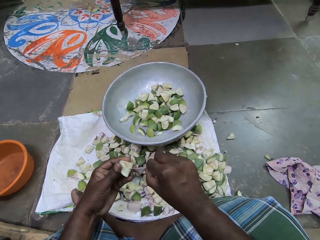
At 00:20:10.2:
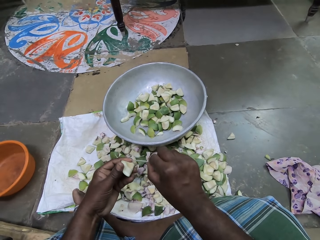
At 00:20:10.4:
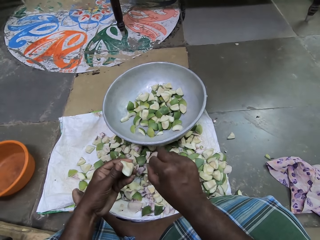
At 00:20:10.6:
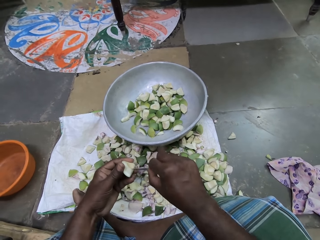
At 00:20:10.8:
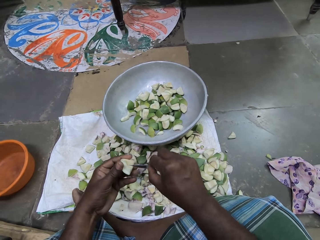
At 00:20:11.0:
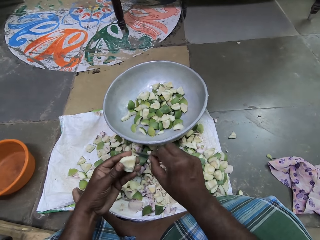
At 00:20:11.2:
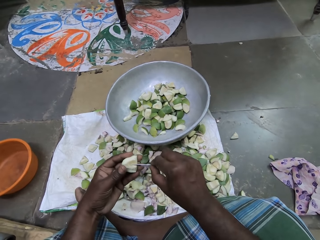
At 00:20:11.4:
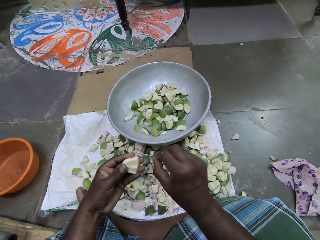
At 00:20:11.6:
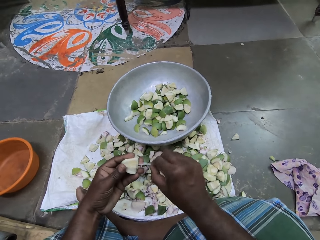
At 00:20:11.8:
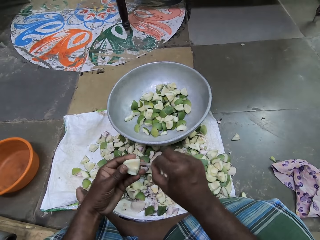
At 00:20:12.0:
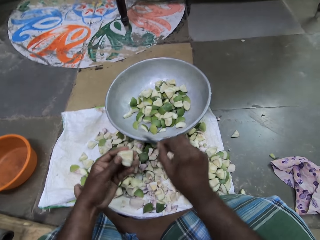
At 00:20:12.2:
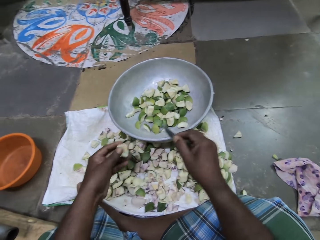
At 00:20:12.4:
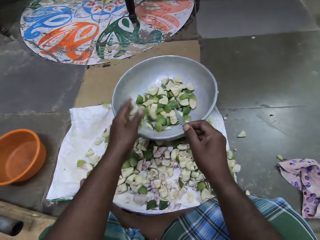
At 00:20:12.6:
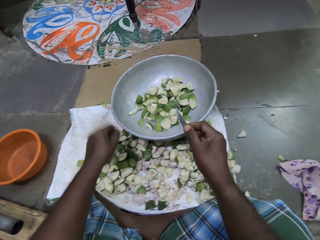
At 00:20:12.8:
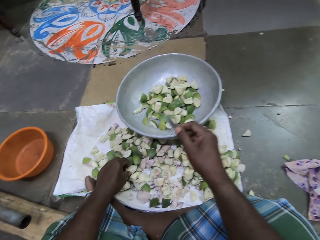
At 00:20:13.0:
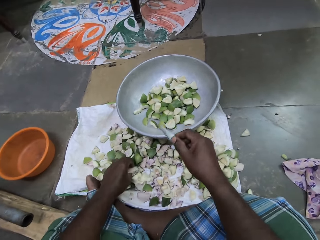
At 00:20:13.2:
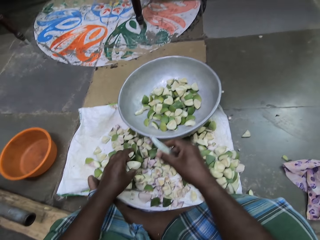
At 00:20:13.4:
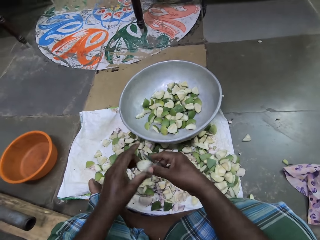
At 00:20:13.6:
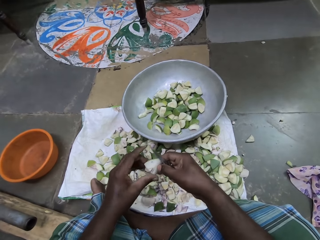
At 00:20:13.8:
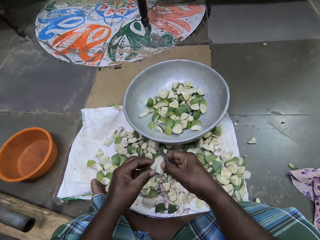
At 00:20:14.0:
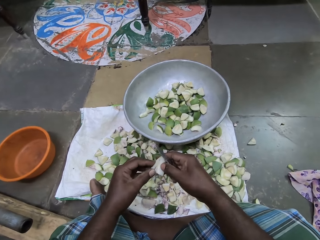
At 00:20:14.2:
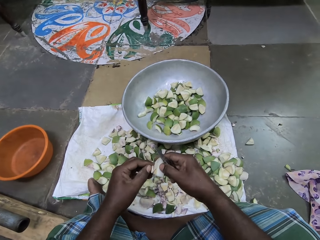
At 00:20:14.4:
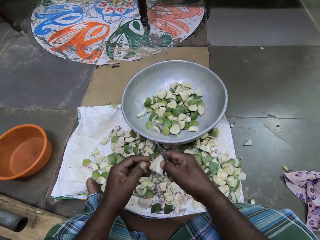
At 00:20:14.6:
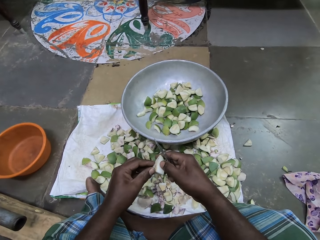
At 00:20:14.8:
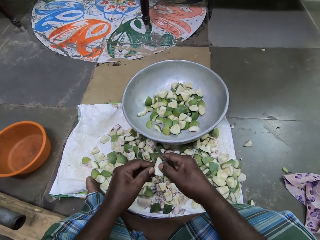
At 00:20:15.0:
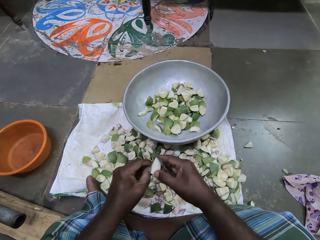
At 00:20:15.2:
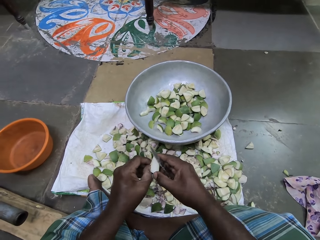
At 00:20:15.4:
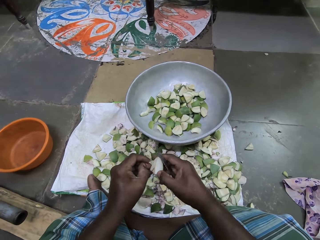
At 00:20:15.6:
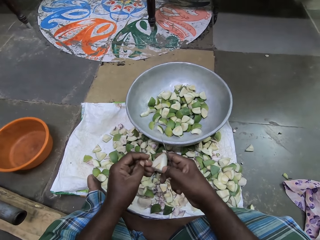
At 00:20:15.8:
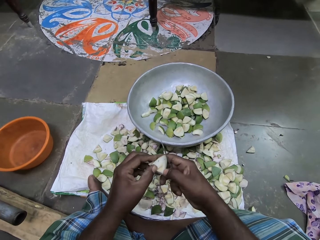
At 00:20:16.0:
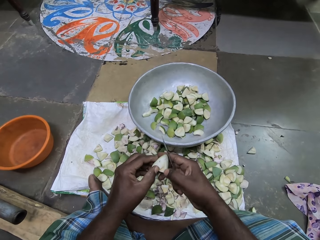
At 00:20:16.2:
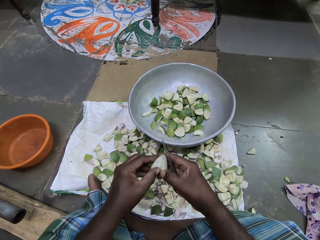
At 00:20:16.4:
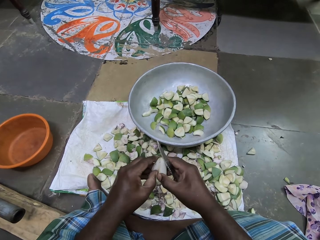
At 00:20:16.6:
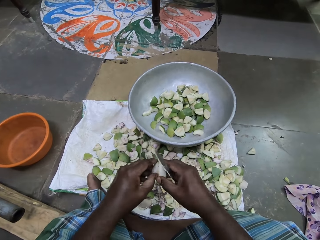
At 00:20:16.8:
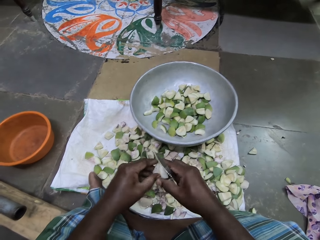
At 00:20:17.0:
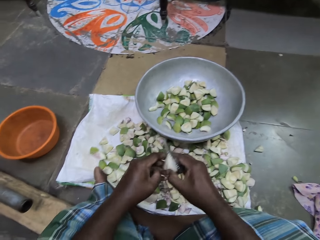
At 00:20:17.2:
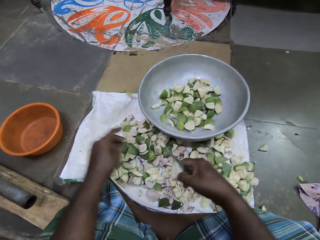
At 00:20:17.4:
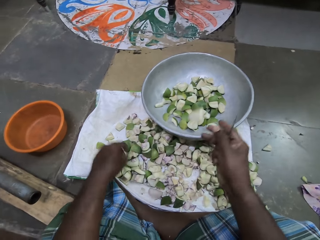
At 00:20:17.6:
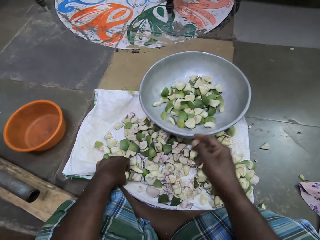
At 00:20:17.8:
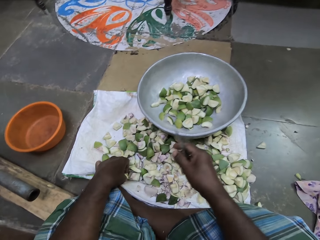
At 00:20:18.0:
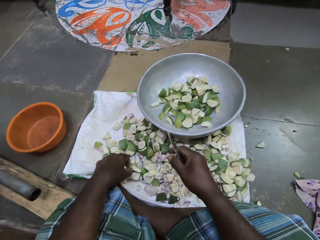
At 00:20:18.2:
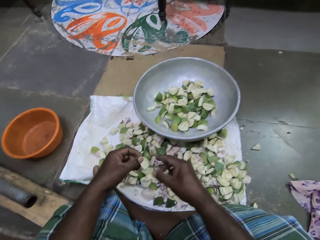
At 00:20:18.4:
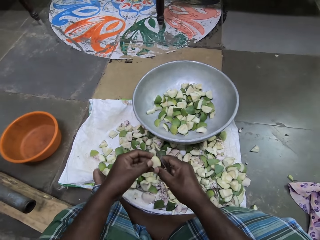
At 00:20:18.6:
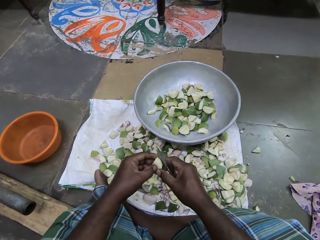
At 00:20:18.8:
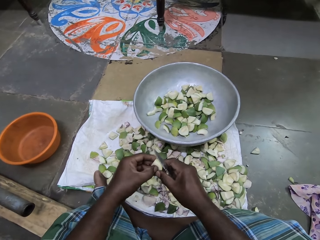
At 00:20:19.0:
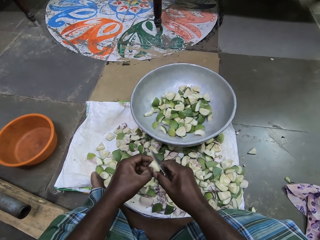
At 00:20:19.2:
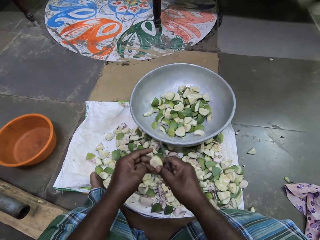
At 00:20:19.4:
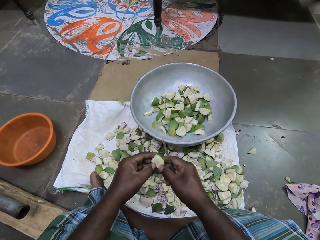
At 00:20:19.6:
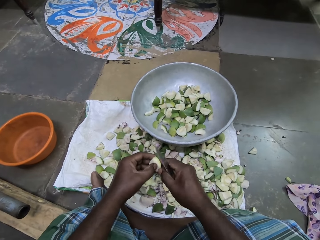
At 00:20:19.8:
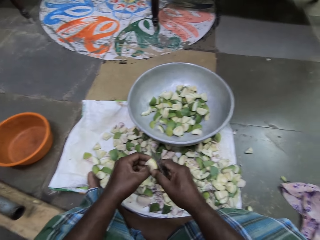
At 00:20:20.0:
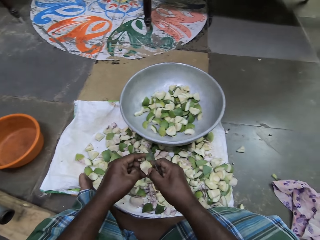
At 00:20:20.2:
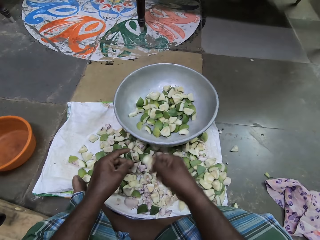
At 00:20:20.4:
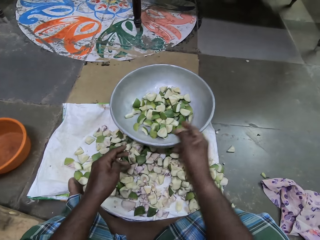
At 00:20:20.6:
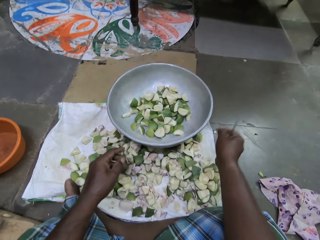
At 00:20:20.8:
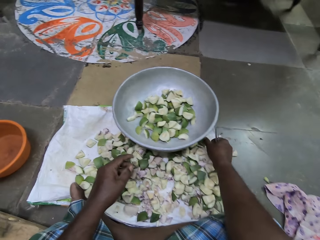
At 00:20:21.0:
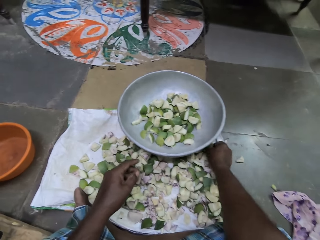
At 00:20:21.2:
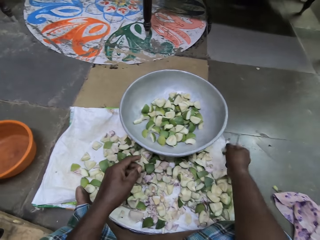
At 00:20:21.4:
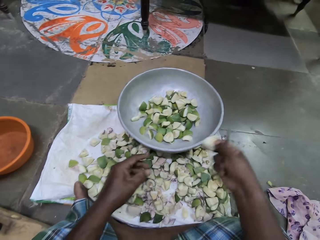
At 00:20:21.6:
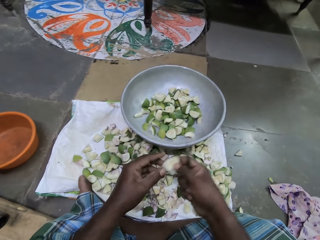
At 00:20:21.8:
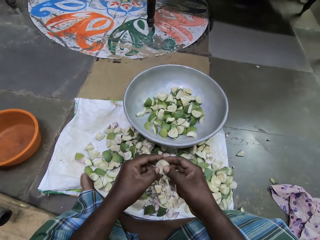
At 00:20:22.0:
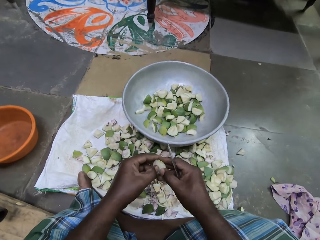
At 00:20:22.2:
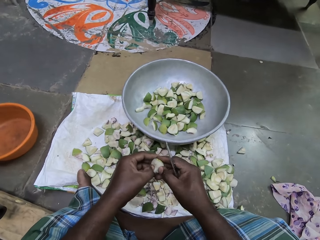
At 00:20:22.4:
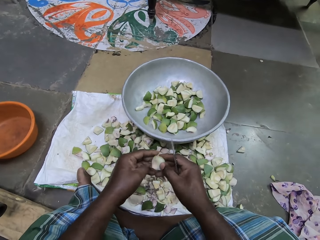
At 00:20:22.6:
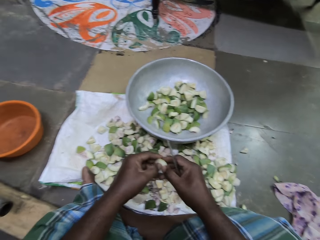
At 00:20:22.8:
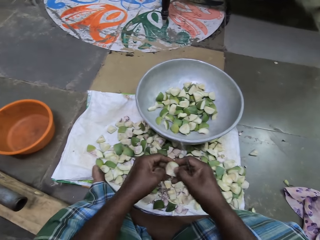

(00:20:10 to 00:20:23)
The camera wearer drops the piece of mango into the bowl with her left hand. She picks a piece of mango from the sack bag with her left hand. She holds the piece of mango with her hands. She cuts out a piece of mango from the piece of mango with her left hand. She removes a seed. She cuts out a piece of mango from the piece of mango with her left hand. She removes a seed coat. She drops the piece of mango into the bowl with her right hand. She picks a piece of mango from the sack bag with her left hand. She holds the piece of mango with her hands. She scrapes the piece of mango with her left hand. She removes the seed coat. She drops the piece of mango into the bowl with her right hand. She picks a piece of mango from the sack bag with her right hand. She scrapes the piece of mango with her left hand. She removes the seed coat.

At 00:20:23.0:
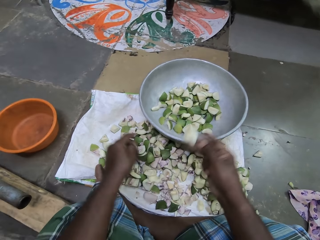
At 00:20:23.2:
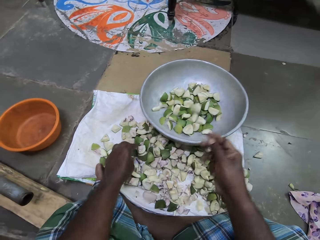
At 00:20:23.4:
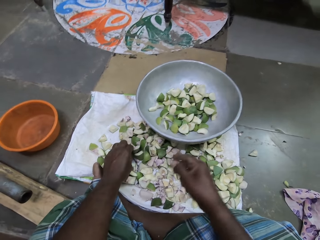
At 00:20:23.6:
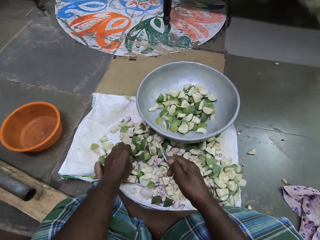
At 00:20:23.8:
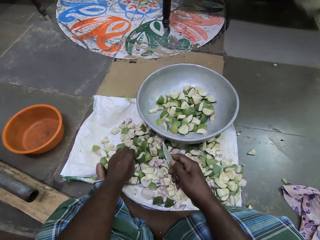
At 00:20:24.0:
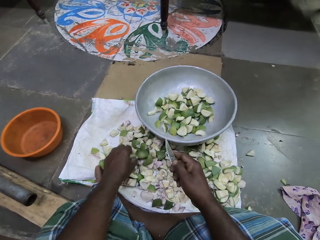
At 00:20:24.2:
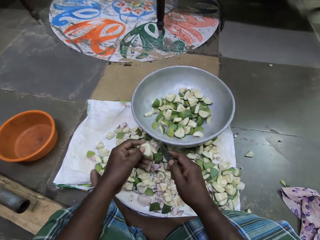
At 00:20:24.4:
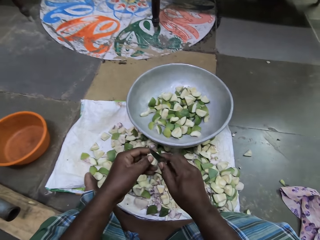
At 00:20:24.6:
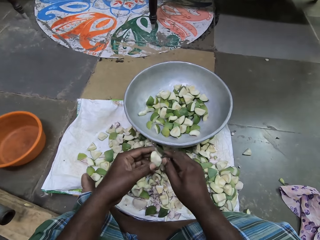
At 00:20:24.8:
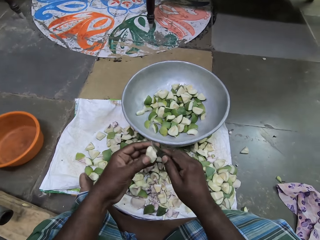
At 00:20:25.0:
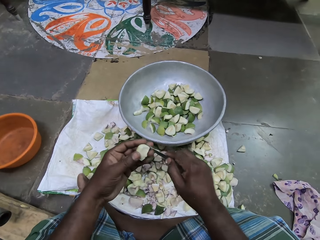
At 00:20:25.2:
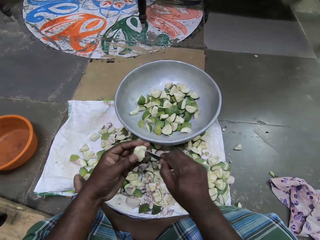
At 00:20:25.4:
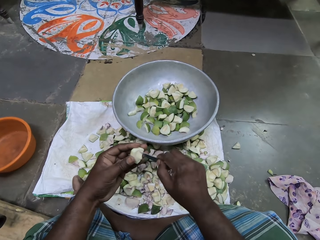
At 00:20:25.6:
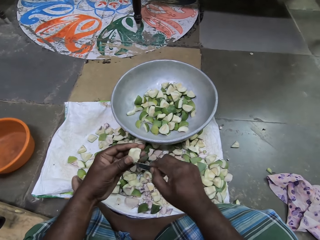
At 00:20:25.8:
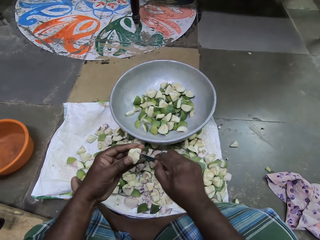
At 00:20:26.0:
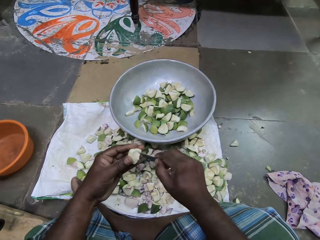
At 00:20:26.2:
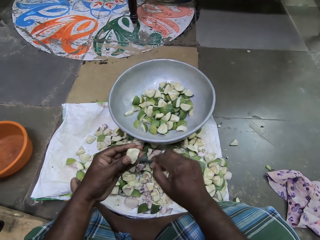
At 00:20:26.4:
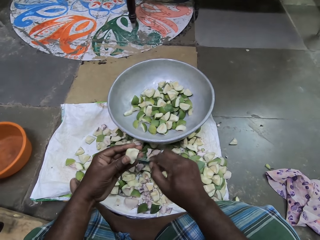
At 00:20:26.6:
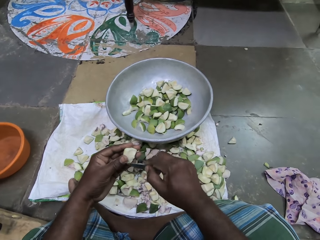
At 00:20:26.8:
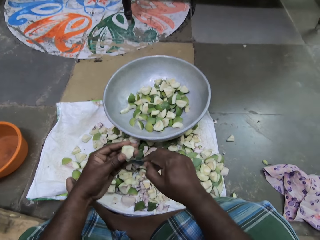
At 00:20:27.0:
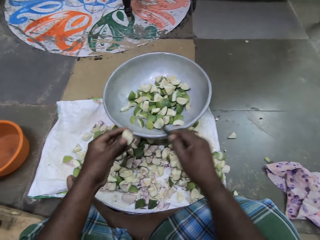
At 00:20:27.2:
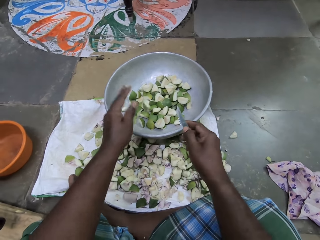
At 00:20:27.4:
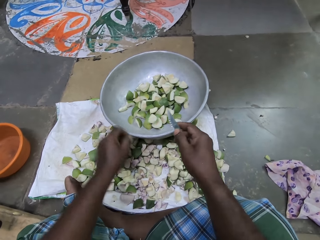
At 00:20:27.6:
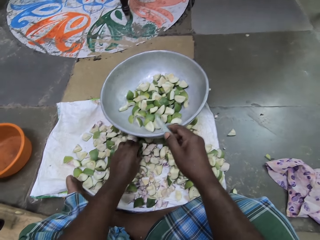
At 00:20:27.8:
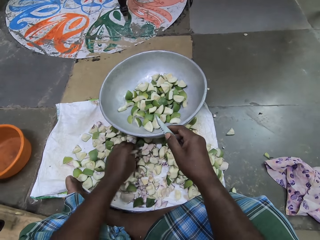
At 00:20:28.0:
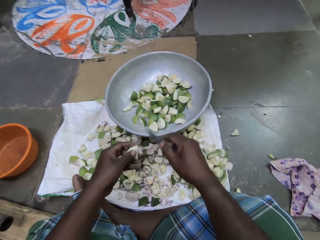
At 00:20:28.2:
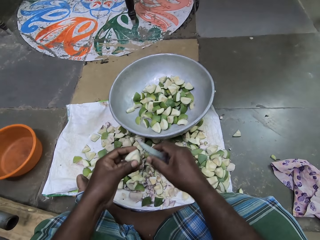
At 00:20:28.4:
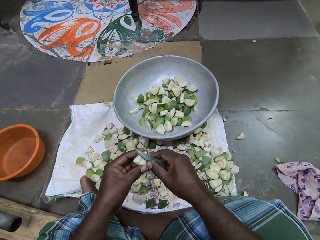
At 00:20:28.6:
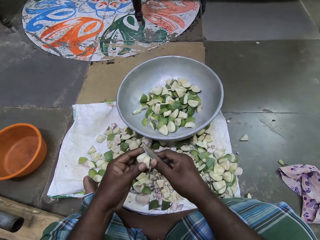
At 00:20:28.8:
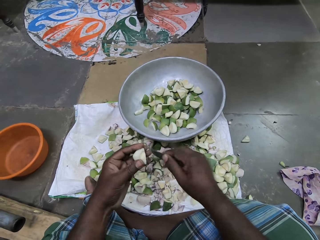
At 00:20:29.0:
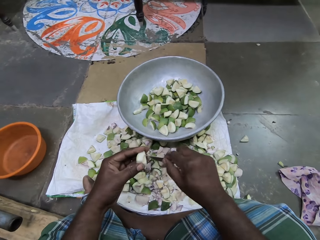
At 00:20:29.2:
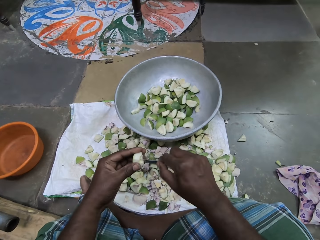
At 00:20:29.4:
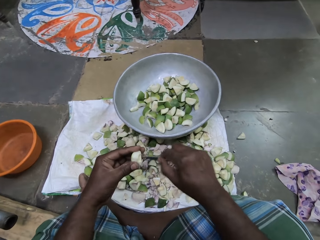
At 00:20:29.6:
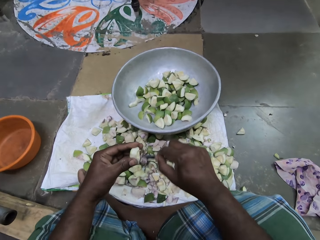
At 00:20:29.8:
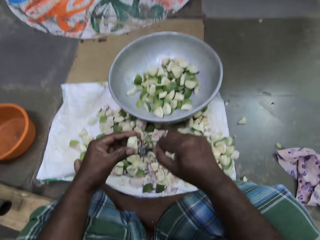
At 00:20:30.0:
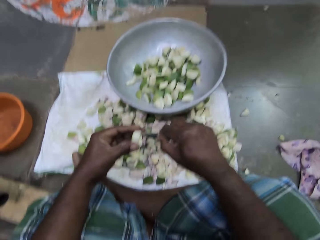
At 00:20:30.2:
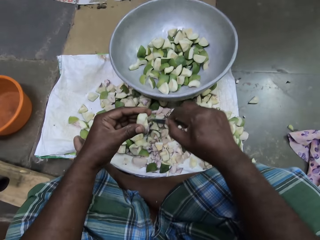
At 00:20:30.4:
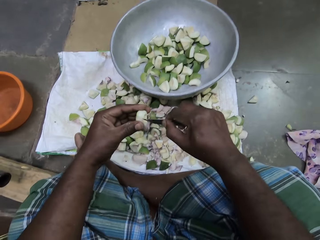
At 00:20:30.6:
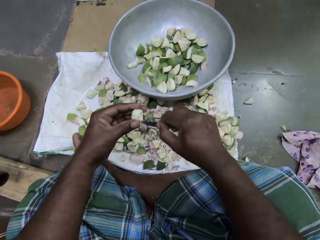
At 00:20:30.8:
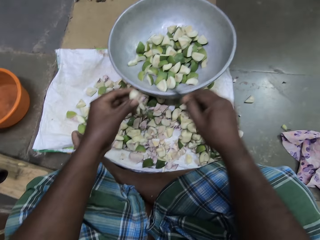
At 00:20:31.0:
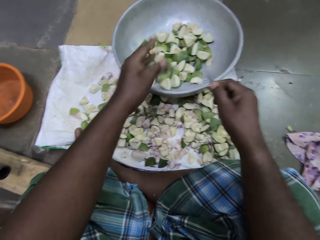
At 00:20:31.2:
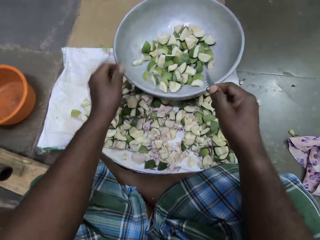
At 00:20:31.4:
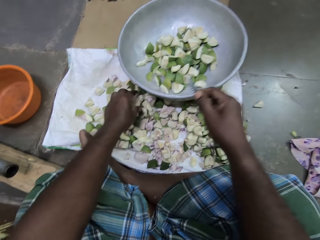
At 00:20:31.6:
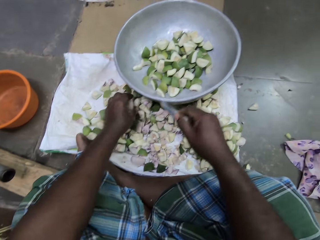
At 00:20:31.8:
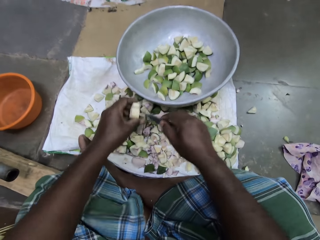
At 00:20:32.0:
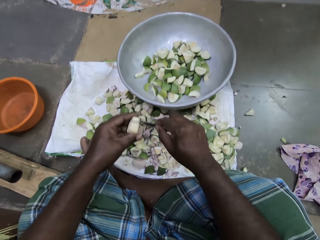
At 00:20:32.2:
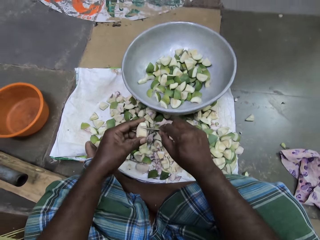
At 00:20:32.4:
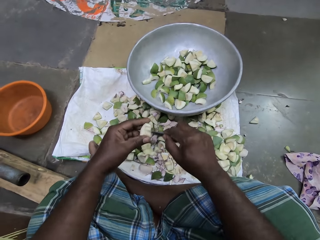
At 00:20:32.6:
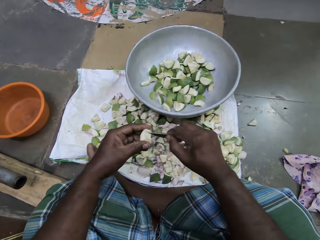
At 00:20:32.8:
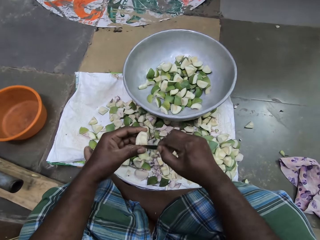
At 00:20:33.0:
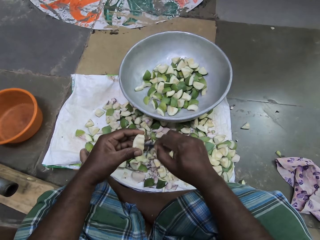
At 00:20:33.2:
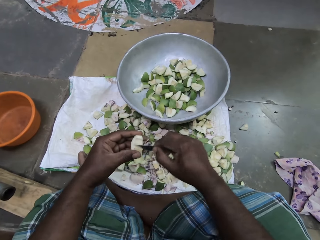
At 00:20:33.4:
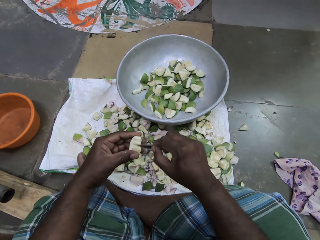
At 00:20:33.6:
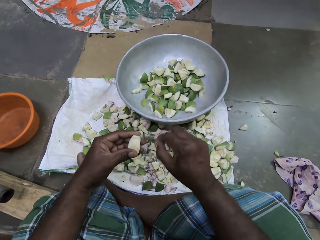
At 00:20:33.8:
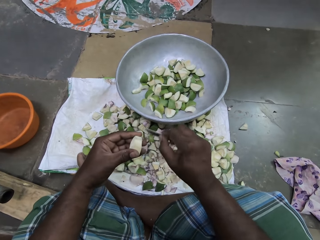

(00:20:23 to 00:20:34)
The camera wearer drops the piece of mango into the bowl with her right hand. She picks a piece of mango from the sack bag with her left hand. She scrapes the piece of mango with the knife in her right hand. She removes the seed coat. She drops the piece of mango into the bowl with her left hand. She picks a piece of mango from the sack bag with her left hand. She scrapes the piece of mango with the knife in her right hand. She removes the seed coat. She drops the piece of mango into the bowl with her left hand. She picks a piece of mango from the sack bag with her left hand. She scrapes the piece of mango with the knife in her right hand. She removes the seed coat.
